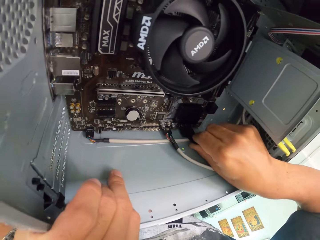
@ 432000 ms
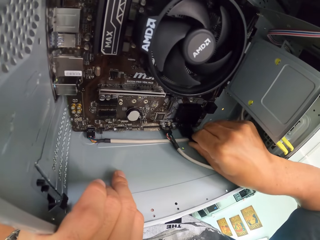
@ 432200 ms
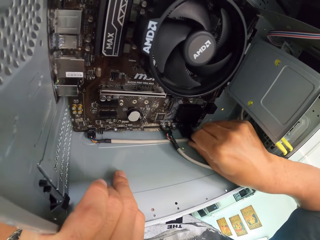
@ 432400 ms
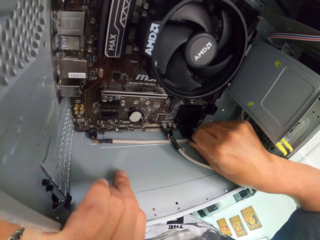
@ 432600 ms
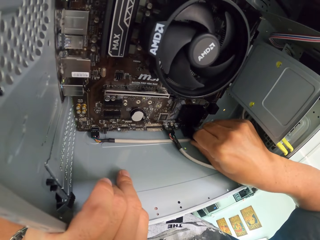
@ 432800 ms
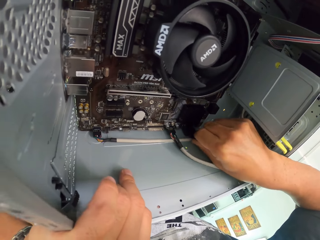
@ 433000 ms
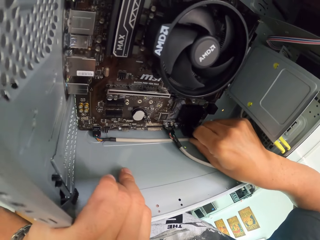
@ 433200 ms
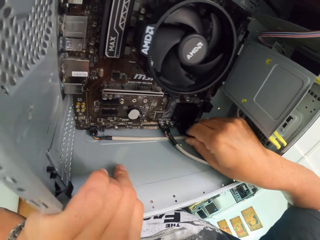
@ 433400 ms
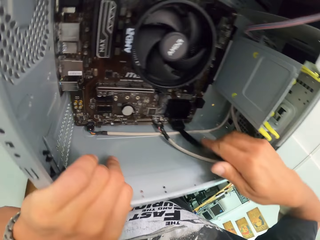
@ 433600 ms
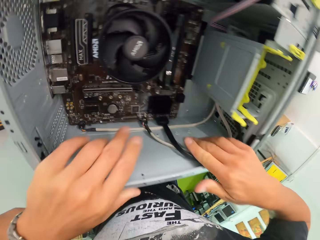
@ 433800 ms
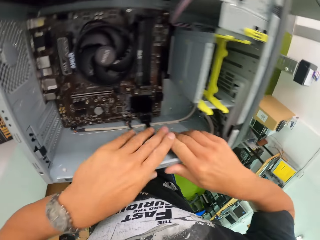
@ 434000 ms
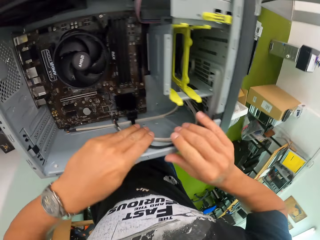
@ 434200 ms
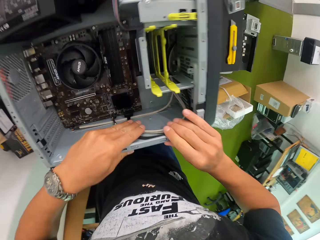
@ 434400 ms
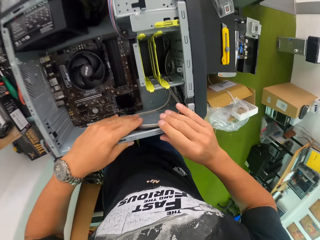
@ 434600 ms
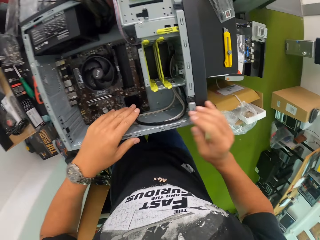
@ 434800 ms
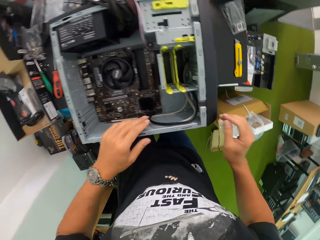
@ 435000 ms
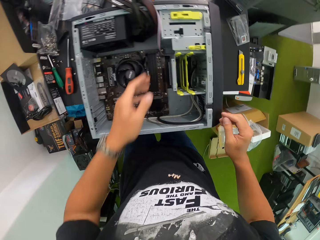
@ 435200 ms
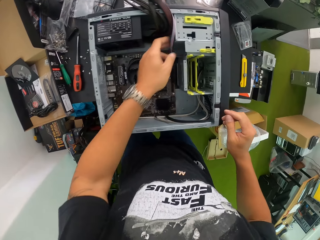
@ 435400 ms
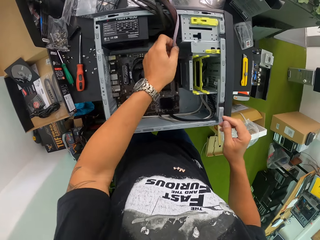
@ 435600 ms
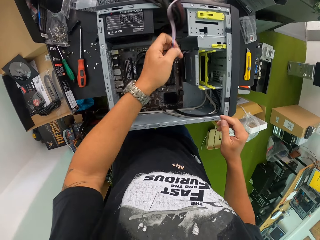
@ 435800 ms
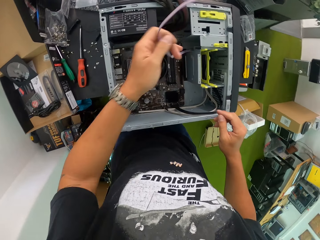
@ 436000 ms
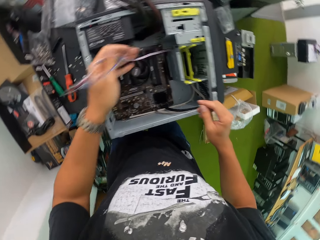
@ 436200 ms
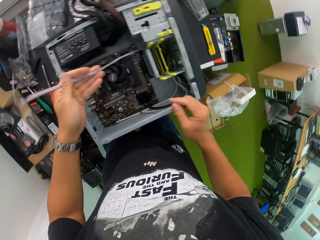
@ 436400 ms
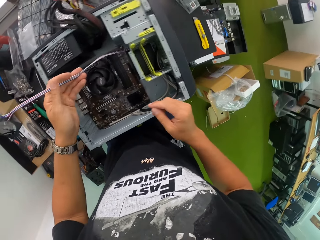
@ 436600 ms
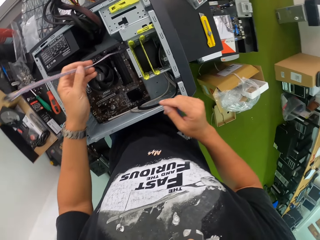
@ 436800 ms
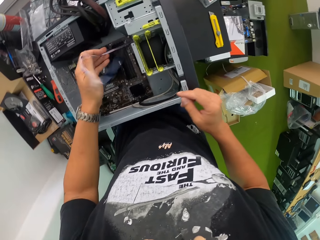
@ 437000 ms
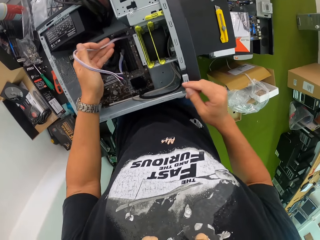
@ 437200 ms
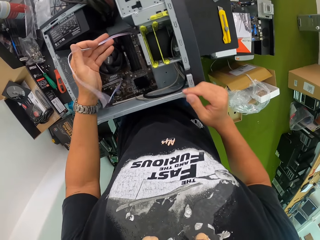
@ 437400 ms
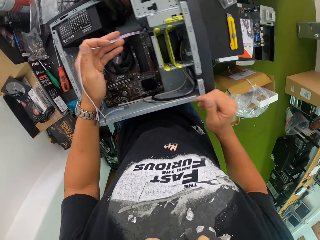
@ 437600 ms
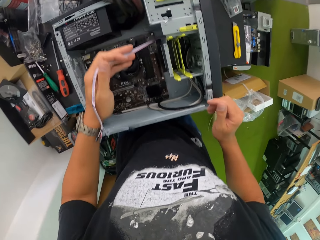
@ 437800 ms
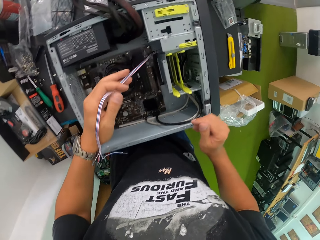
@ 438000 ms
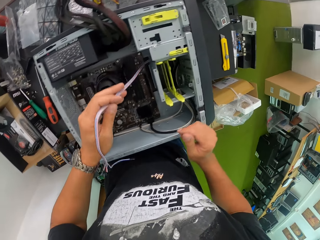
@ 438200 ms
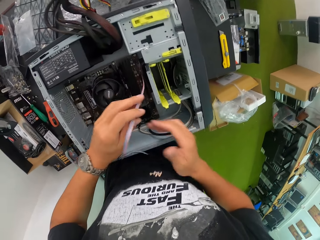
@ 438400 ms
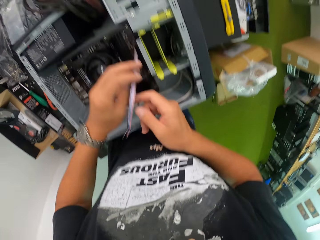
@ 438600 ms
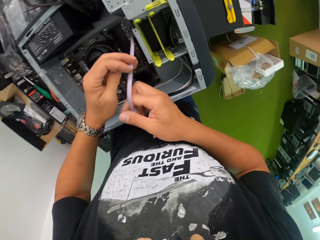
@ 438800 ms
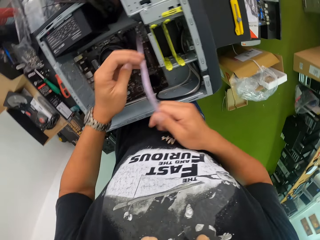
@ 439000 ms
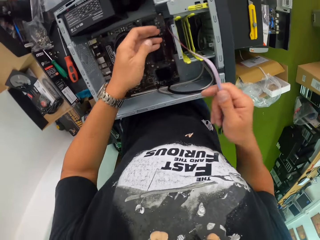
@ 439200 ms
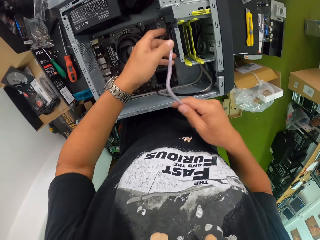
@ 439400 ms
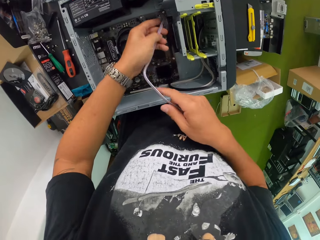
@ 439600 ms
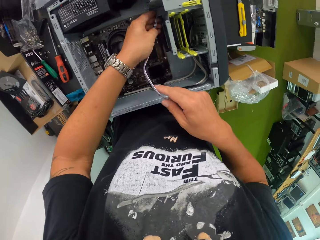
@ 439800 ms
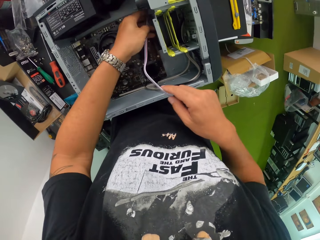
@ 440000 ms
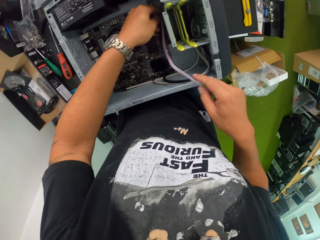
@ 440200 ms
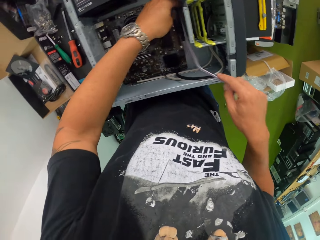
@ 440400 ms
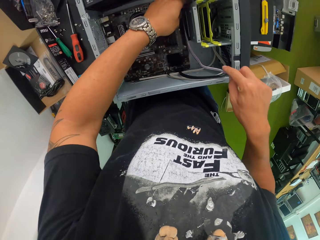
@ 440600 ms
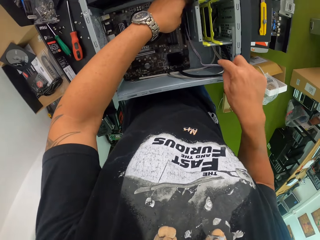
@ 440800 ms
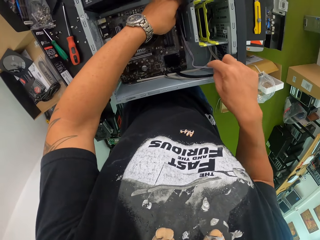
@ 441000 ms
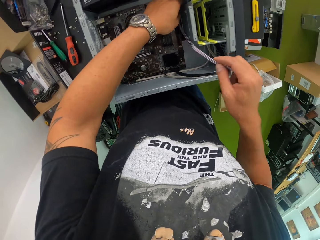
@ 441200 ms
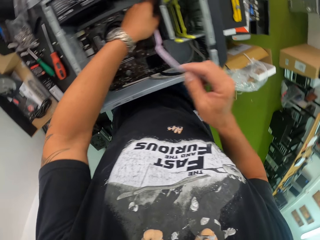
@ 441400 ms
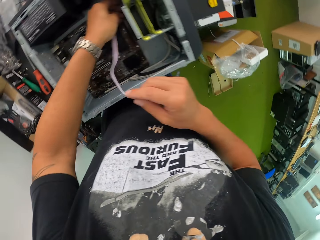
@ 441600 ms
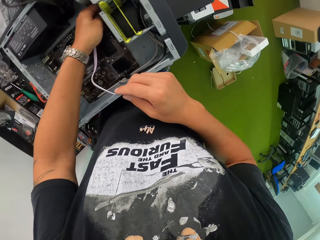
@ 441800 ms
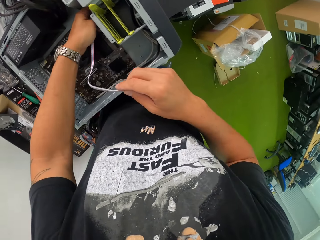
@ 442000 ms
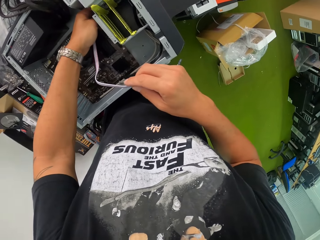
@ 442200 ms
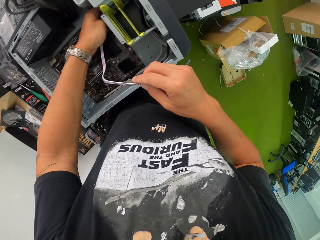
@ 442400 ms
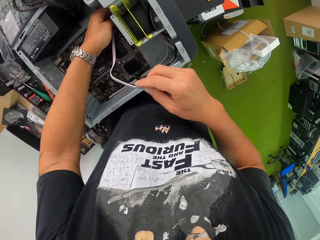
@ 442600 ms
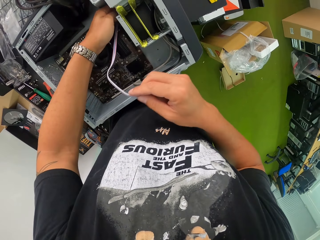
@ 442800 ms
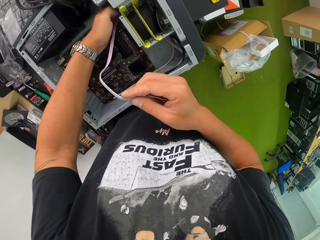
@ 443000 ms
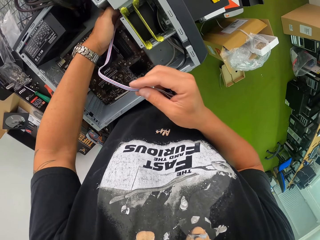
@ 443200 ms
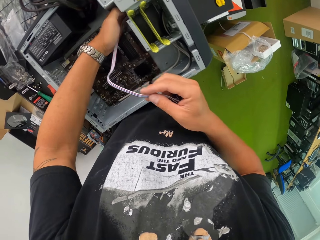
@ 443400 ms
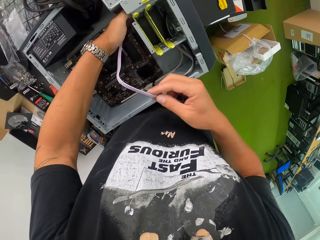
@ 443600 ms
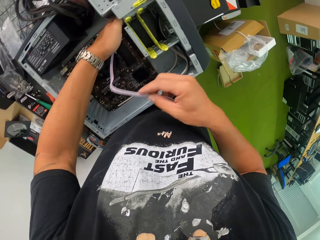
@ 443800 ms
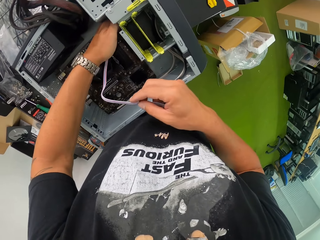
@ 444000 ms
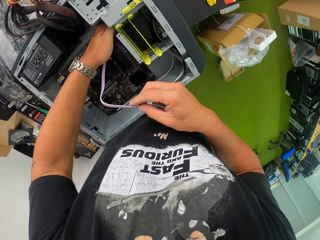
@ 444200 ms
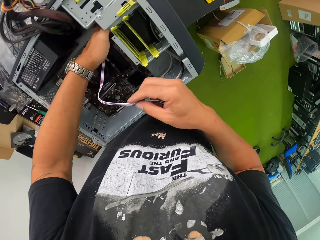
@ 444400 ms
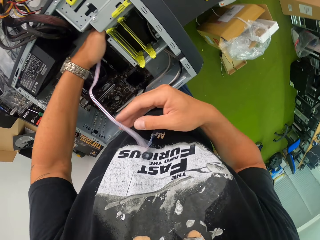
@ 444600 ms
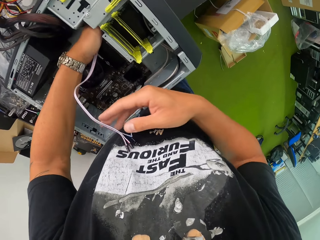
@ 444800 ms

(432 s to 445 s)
The camera wearer picks a wire on the CPU with his left hand. He passes the wire through a compartment in the CPU with both hands.

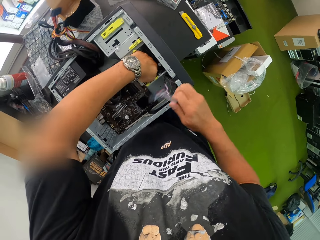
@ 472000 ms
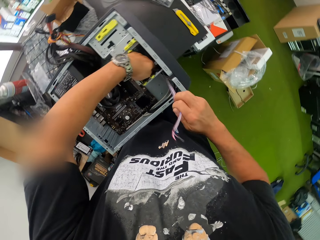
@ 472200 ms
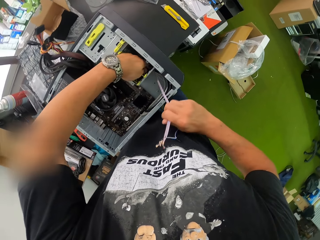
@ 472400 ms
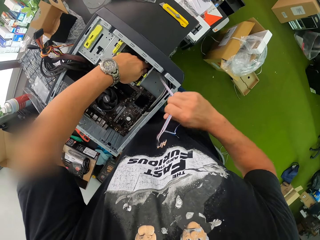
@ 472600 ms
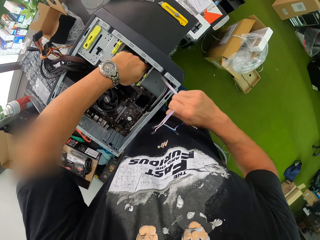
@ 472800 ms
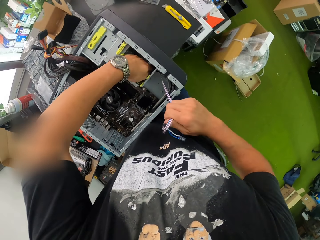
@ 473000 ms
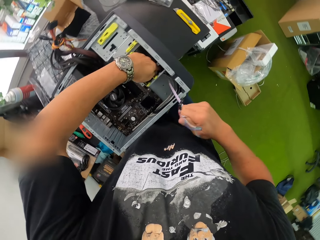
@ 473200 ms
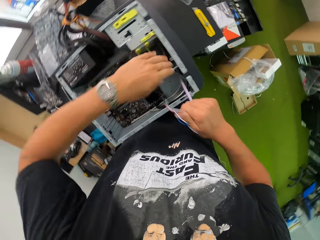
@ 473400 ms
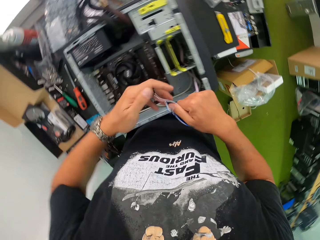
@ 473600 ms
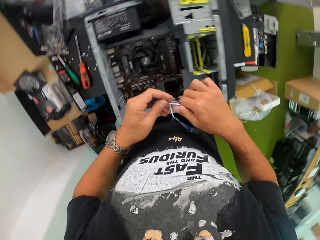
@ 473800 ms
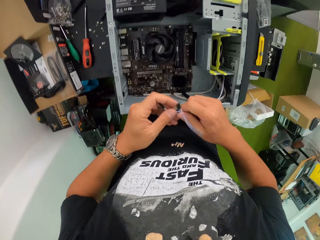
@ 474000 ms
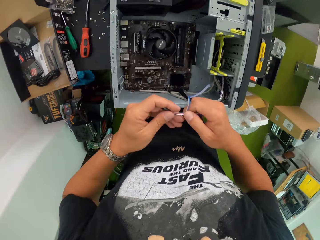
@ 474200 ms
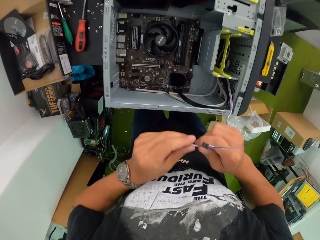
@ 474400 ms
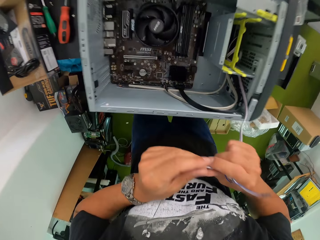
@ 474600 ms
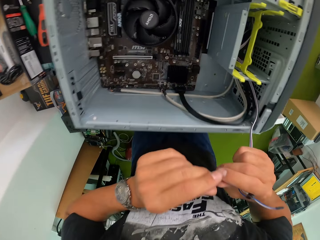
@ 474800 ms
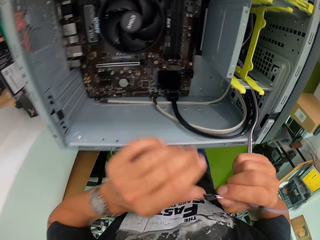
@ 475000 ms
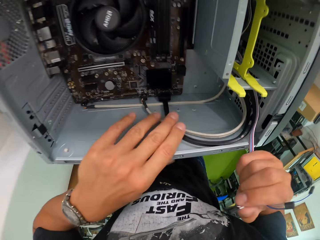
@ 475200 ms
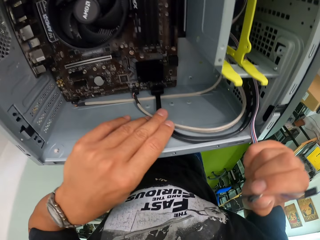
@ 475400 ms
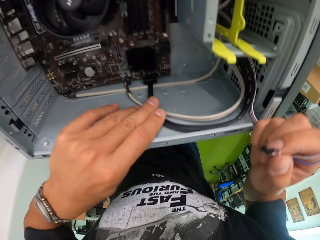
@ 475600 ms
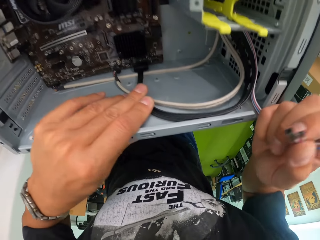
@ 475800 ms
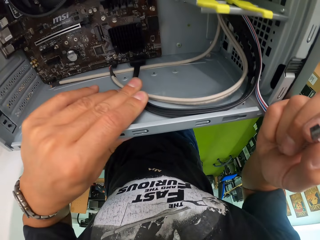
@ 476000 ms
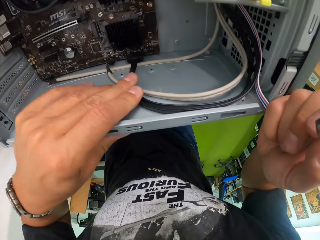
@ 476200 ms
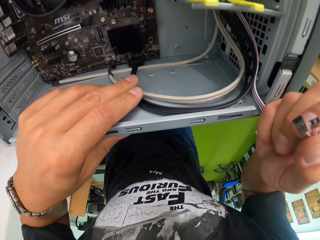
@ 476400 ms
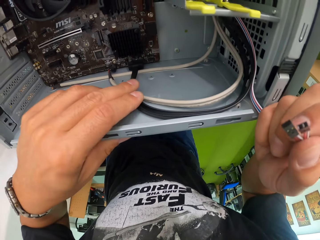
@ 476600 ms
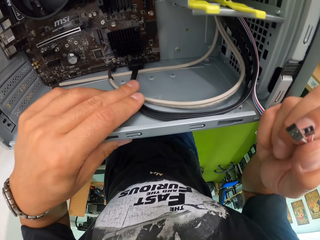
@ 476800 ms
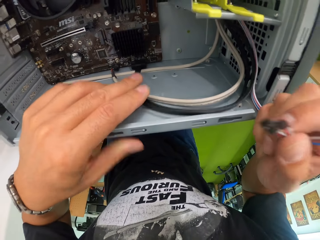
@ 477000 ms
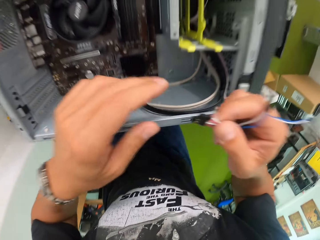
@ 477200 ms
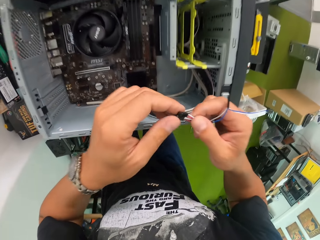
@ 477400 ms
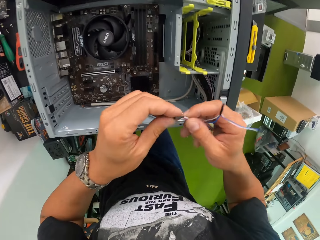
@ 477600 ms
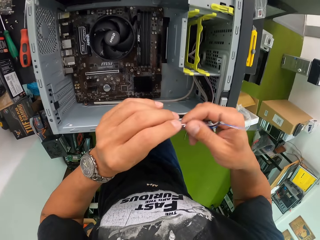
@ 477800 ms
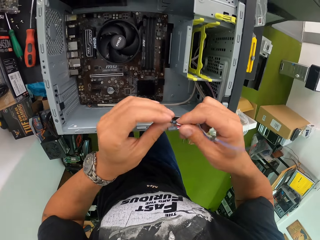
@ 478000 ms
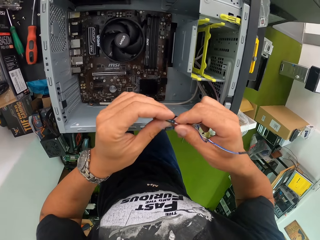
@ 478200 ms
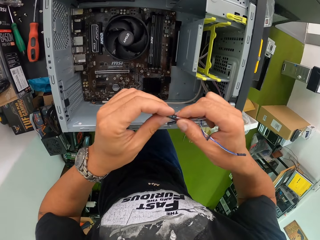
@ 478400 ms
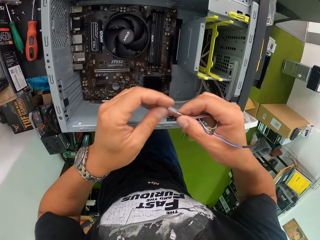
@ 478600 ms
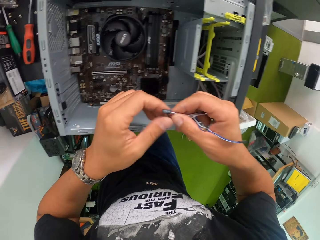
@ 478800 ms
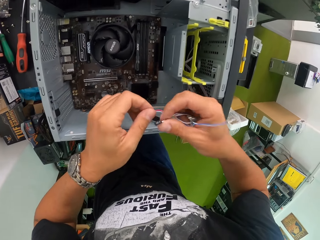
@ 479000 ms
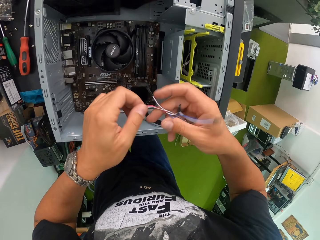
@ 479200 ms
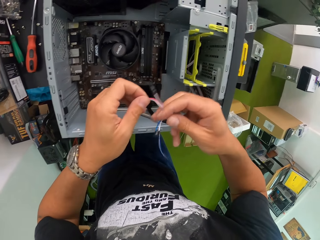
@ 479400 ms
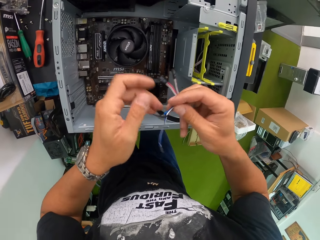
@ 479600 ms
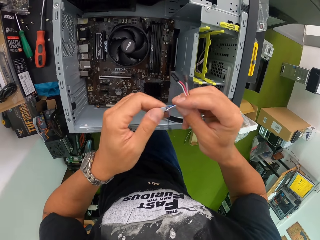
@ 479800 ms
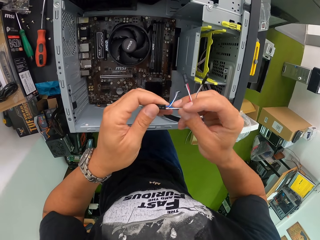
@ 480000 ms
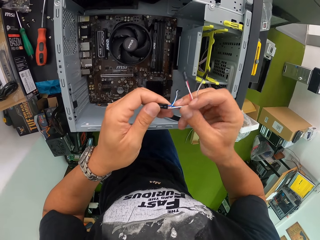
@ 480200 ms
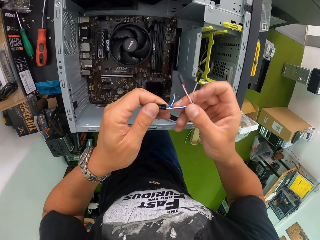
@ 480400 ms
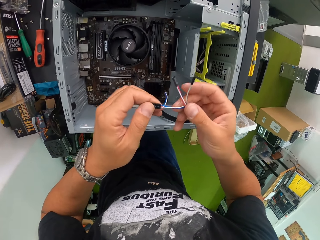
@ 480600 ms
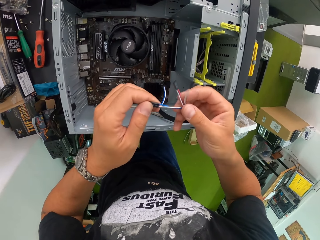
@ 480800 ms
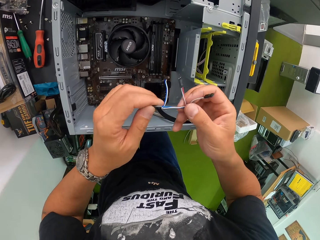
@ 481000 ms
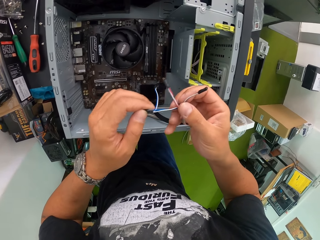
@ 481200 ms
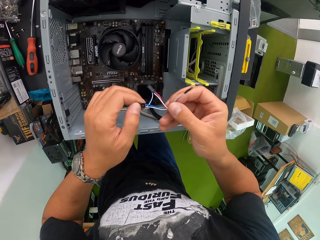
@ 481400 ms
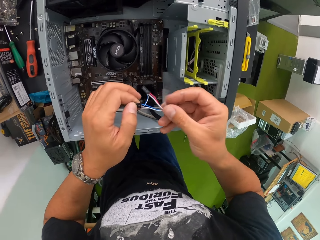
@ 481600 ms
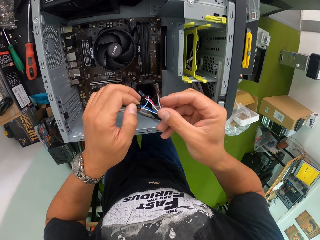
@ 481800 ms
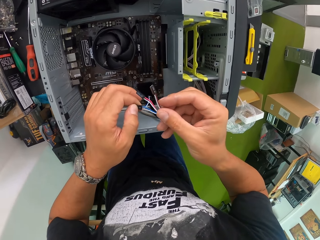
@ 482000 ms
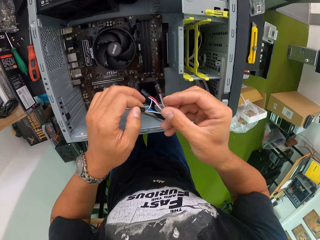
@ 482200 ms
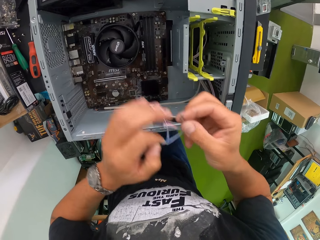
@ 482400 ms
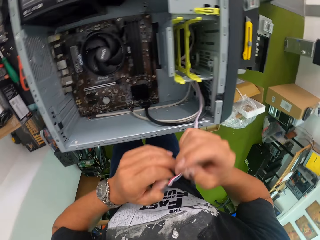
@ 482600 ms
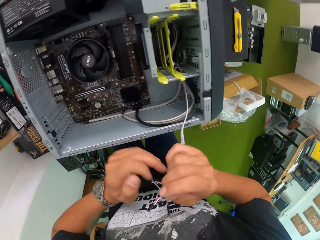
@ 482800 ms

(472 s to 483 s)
The camera wearer holds the wire in the CPU with both hands. He holds the wire in the CPU with his right hand. He holds the CPU with his left hand. He inspects the wire in the CPU with both hands.
